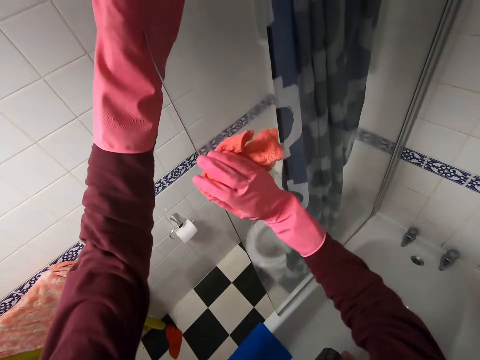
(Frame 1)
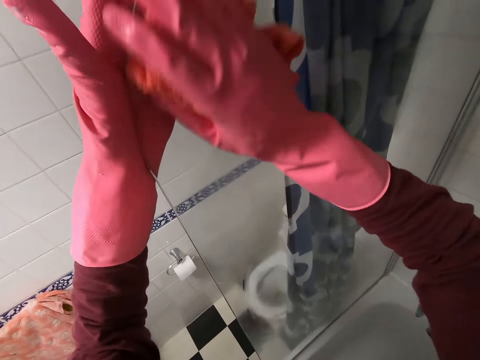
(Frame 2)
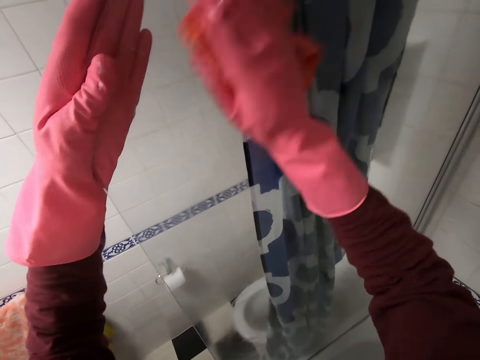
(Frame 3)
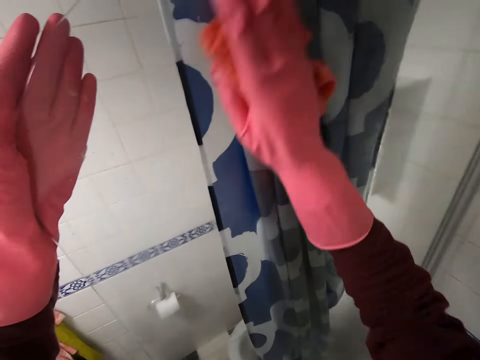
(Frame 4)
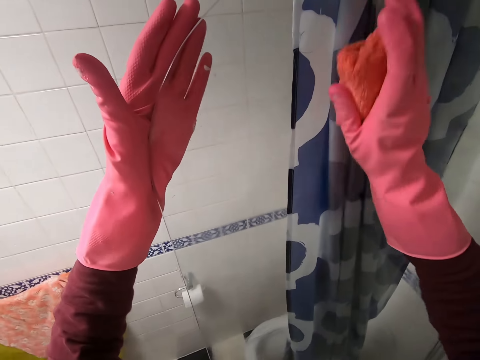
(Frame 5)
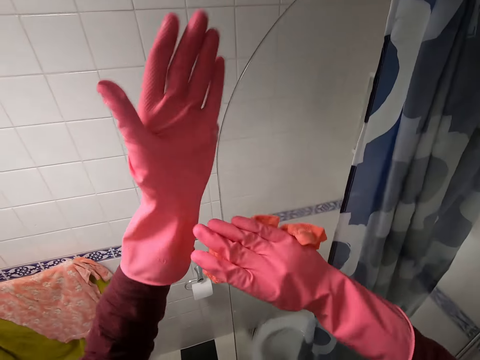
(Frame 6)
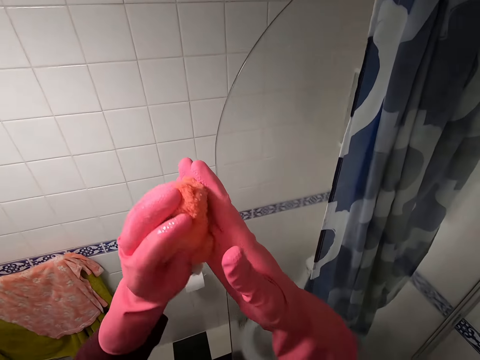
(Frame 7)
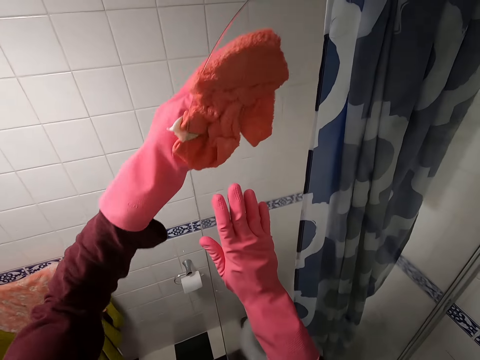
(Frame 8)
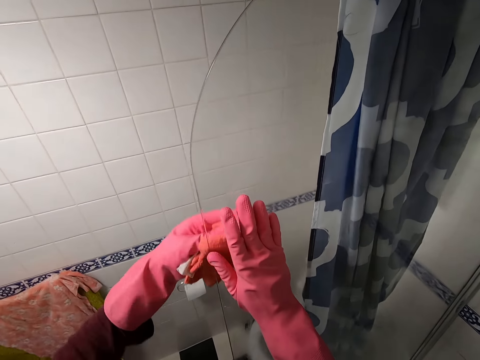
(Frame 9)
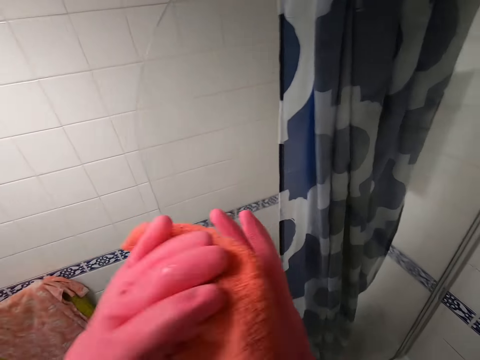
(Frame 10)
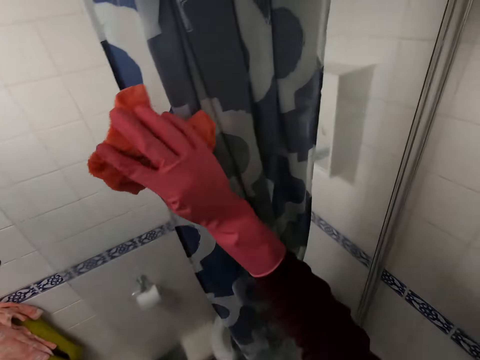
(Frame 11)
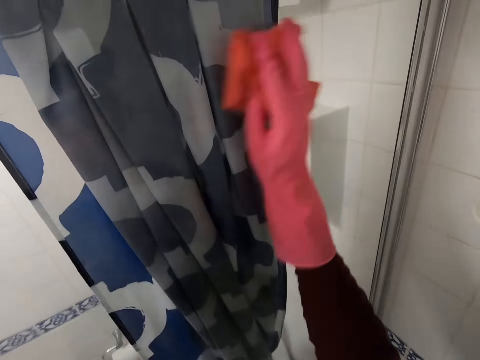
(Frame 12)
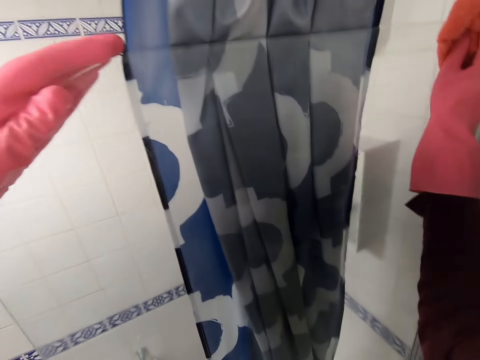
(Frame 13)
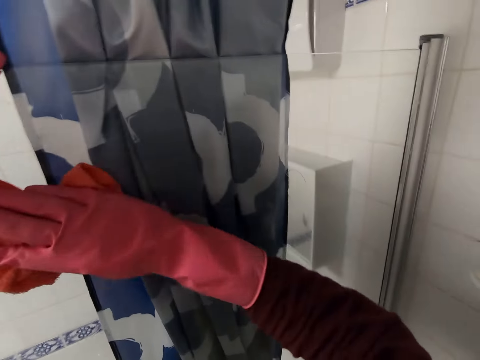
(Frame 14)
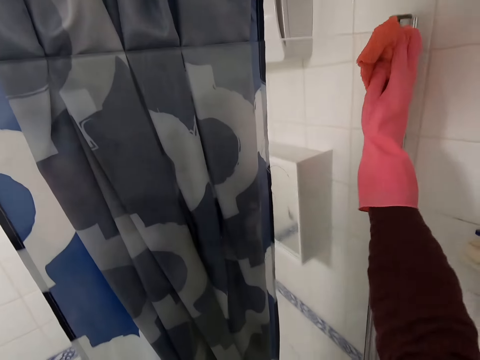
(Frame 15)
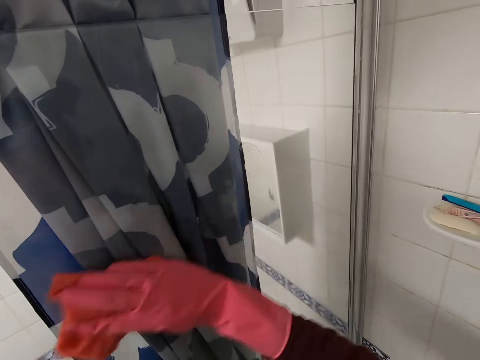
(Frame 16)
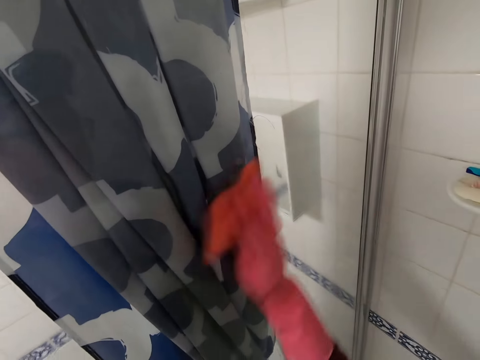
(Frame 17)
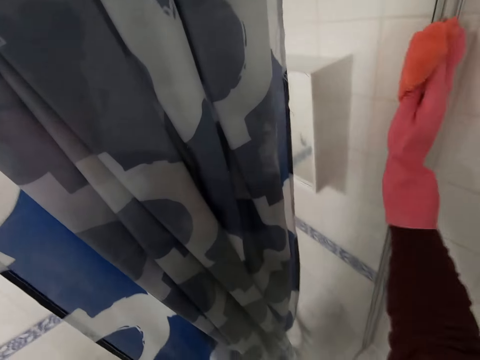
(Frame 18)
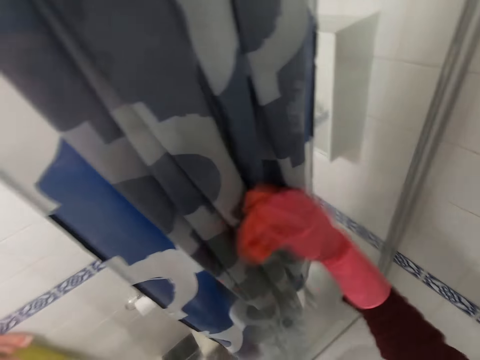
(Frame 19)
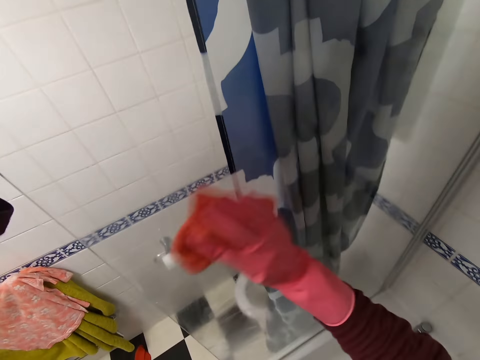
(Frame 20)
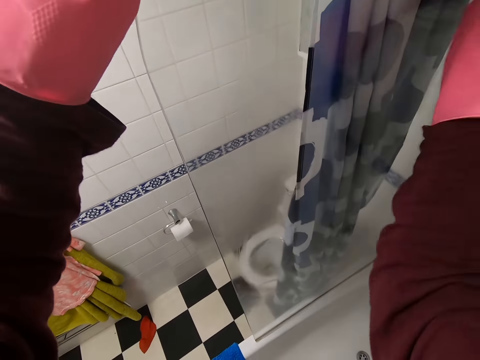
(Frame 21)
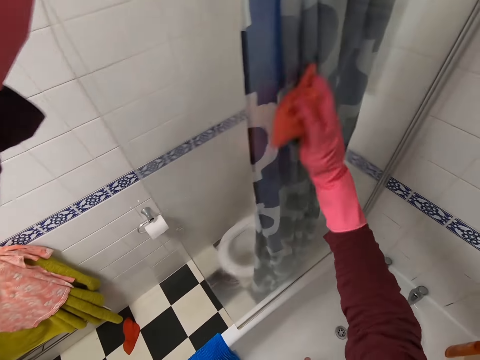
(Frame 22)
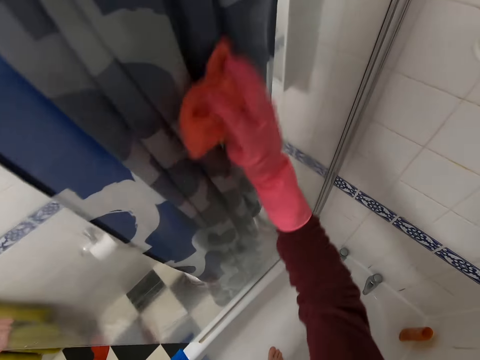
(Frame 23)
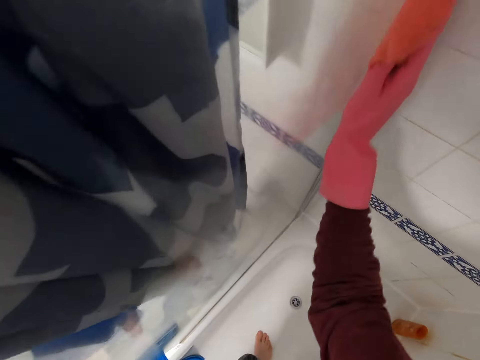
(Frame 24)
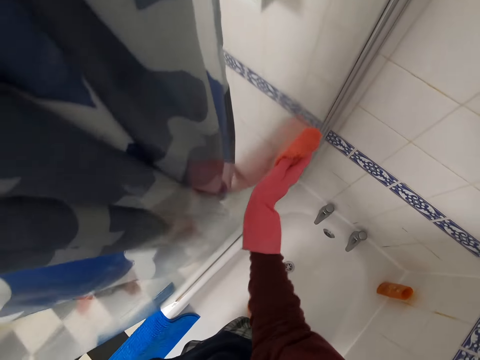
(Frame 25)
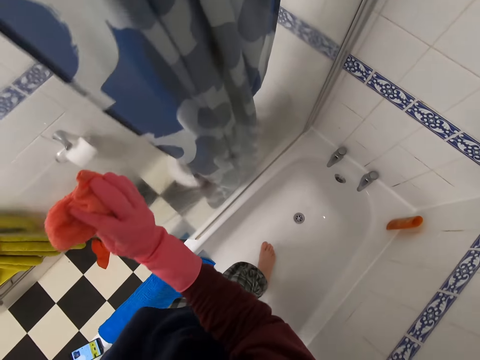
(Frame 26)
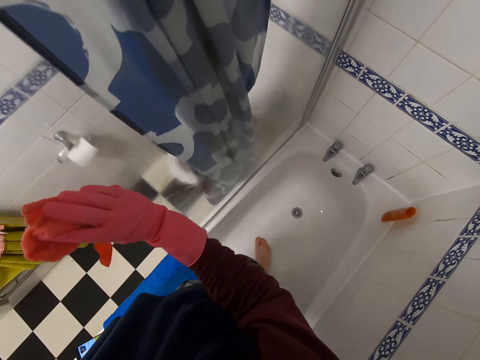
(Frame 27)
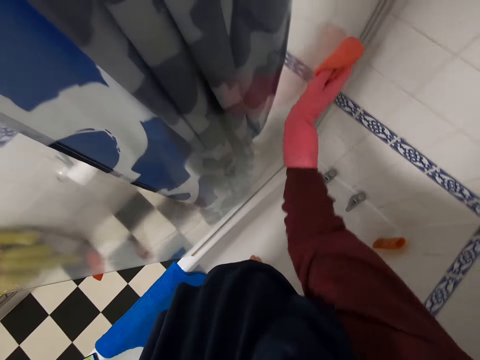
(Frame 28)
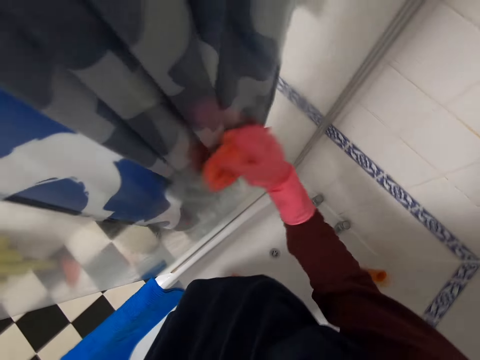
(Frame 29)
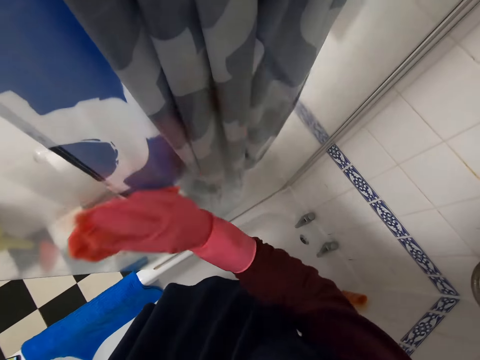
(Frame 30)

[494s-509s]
The camera wearer moves the rag to the right hand and wipes the wall. They move the rag to the left hand and wipe the wall. They move the rag to the right hand and wipe the wall.

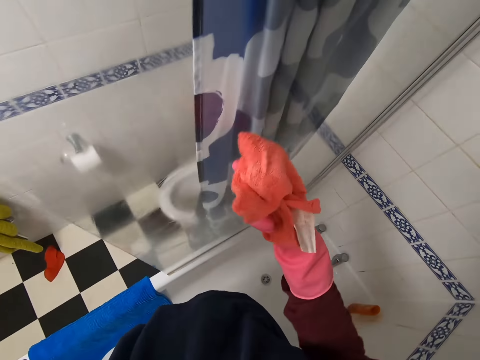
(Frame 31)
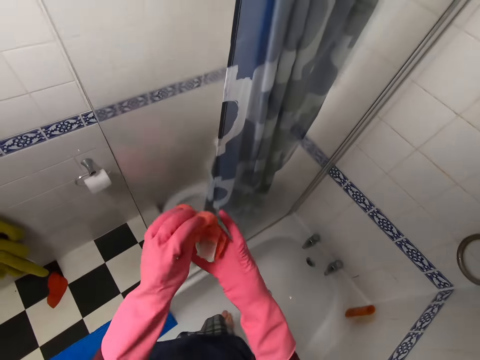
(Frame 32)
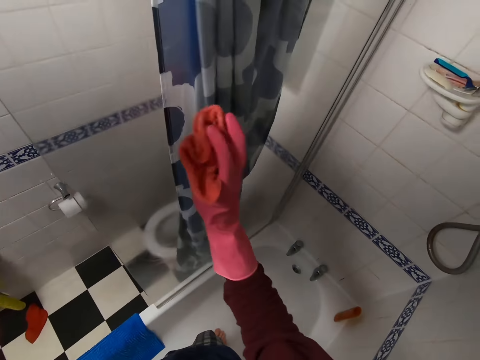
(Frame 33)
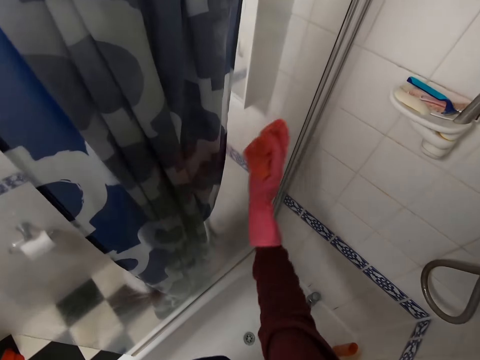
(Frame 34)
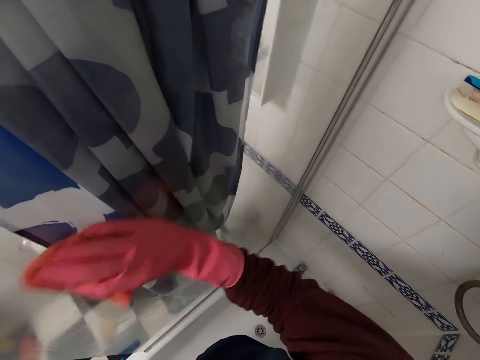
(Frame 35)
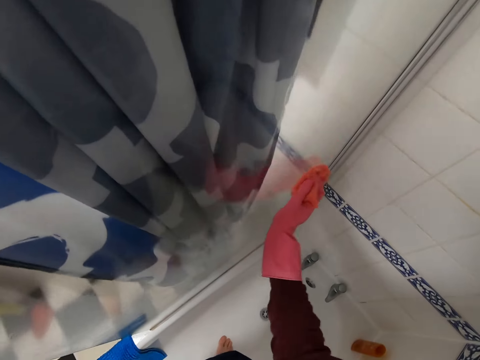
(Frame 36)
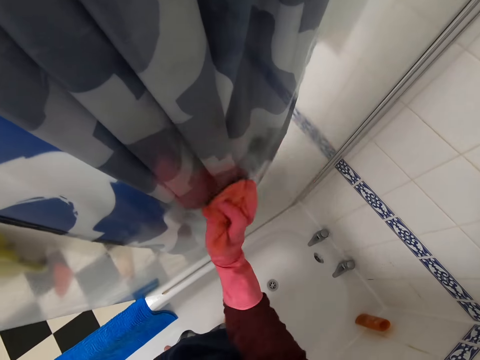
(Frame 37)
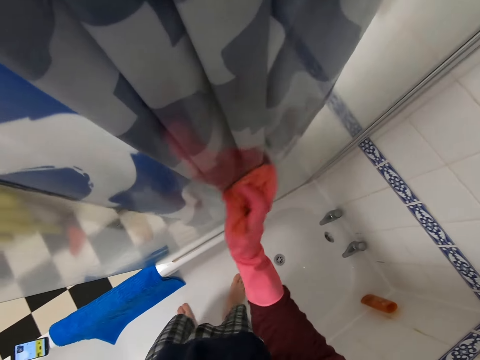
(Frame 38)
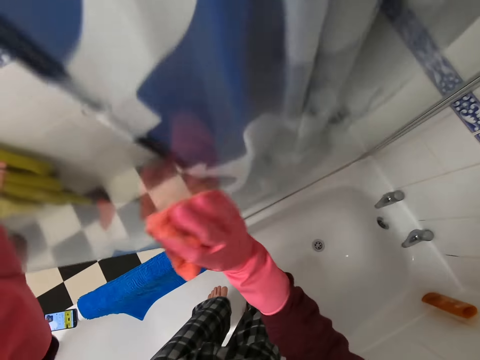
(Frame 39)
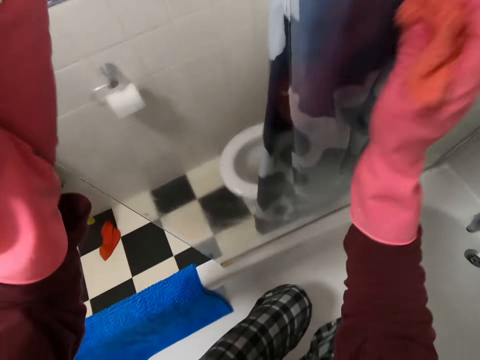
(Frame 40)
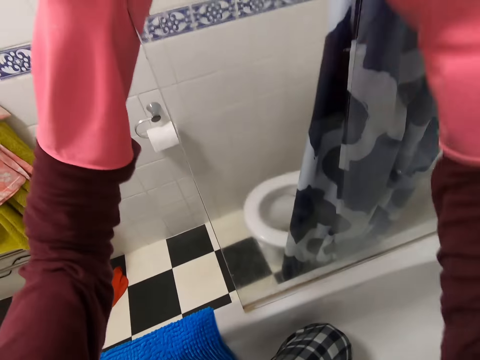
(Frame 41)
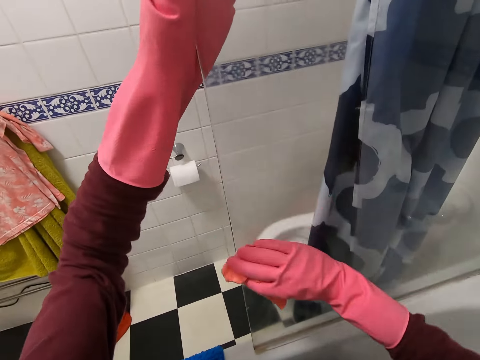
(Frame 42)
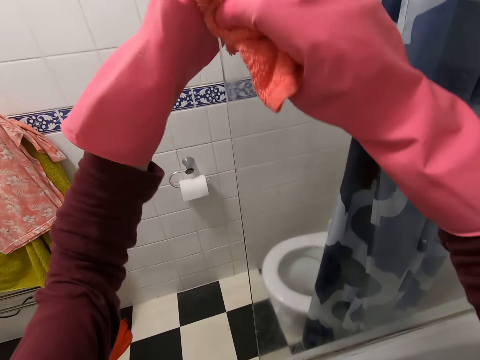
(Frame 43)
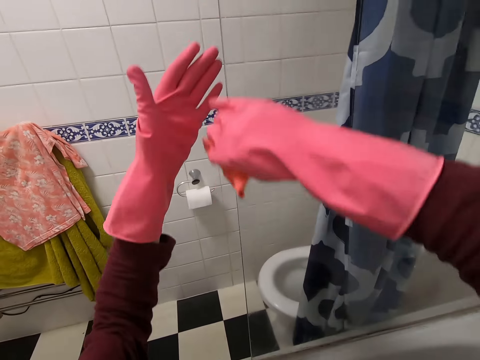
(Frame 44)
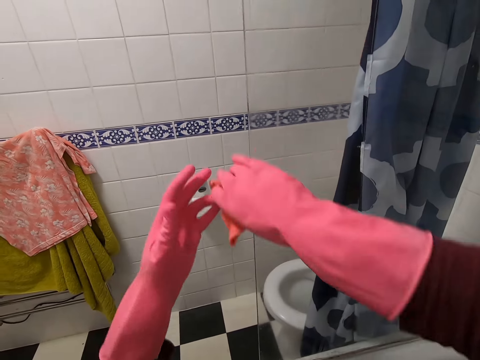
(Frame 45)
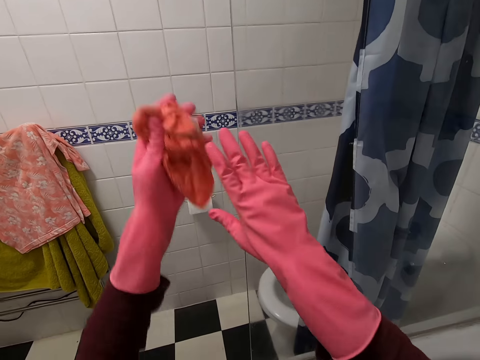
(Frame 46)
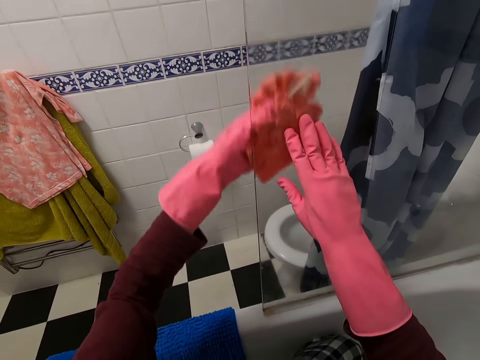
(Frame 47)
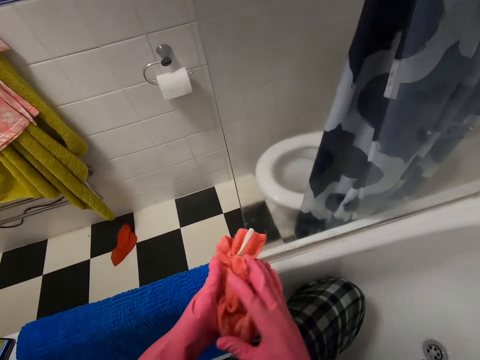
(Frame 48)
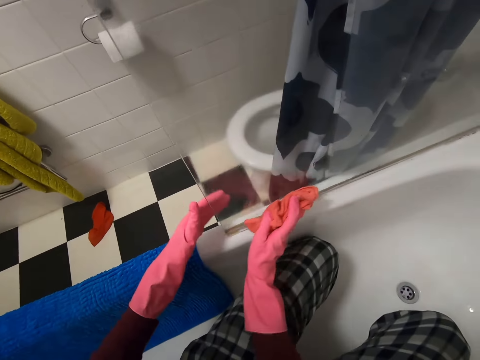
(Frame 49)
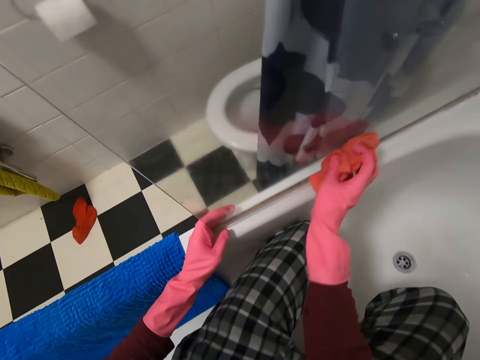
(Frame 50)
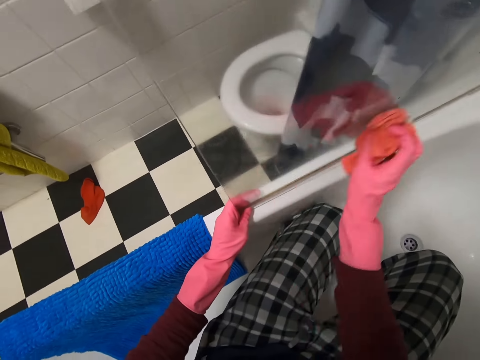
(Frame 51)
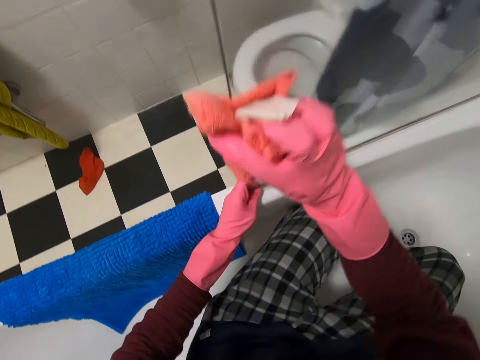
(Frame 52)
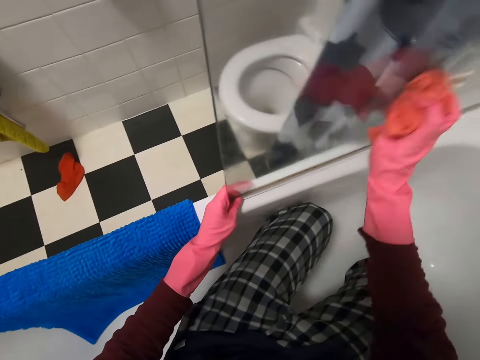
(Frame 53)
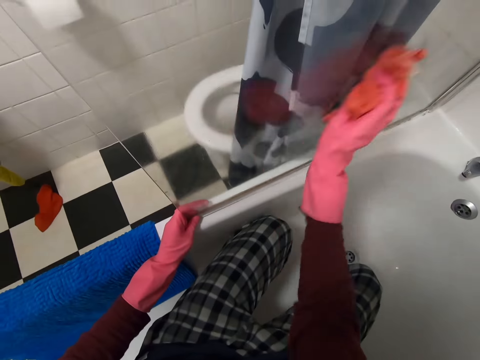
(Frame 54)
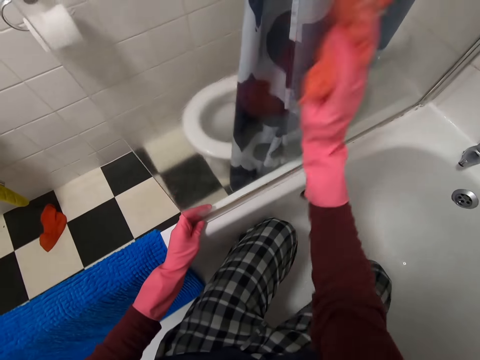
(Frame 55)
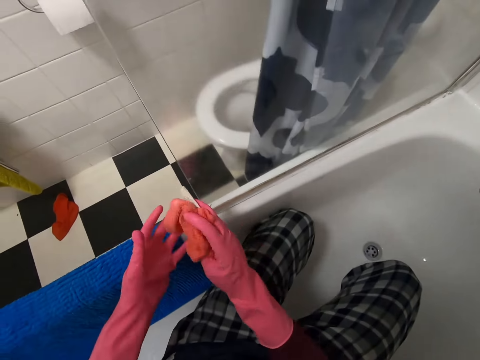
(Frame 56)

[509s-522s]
The camera wearer moves the rag to the left hand and wipes the wall. They move the rag to the right hand and wipe the wall.
